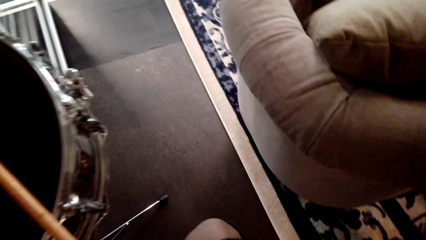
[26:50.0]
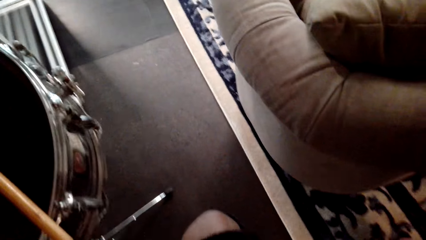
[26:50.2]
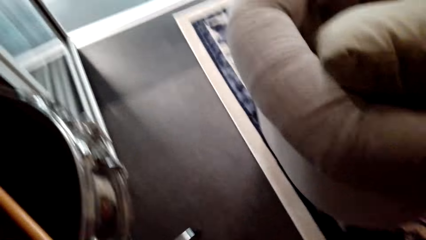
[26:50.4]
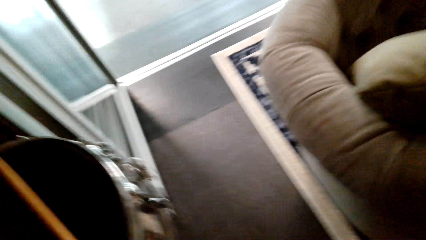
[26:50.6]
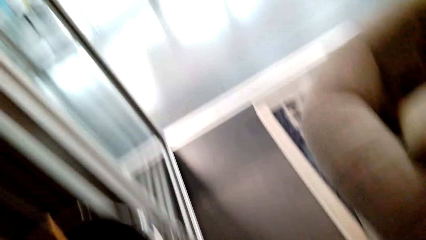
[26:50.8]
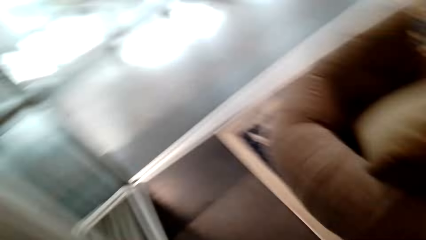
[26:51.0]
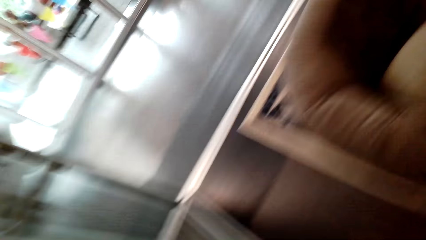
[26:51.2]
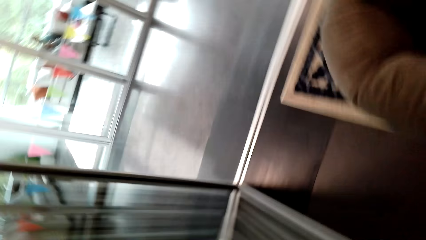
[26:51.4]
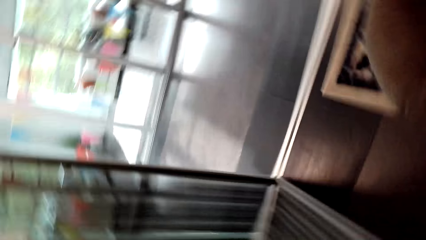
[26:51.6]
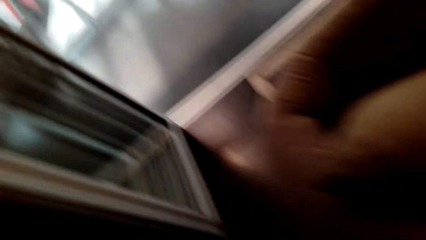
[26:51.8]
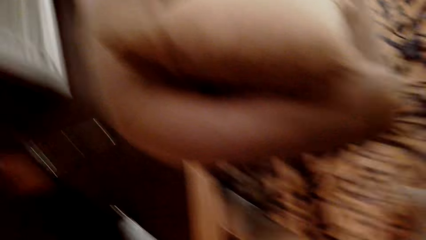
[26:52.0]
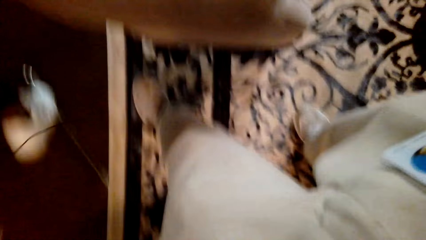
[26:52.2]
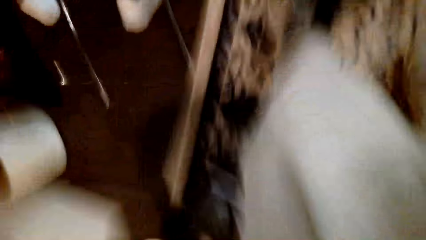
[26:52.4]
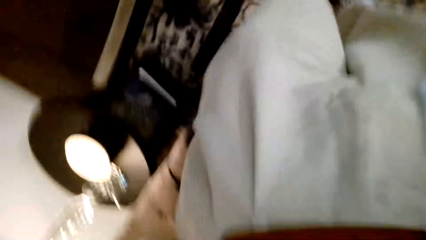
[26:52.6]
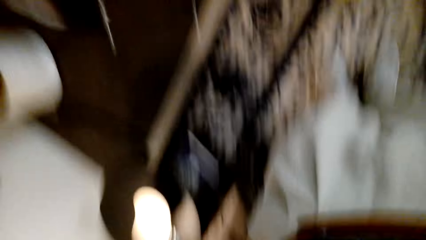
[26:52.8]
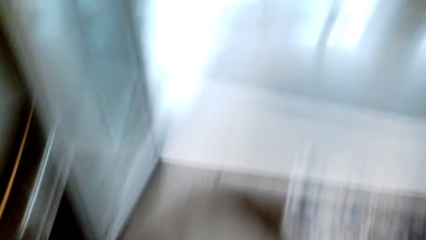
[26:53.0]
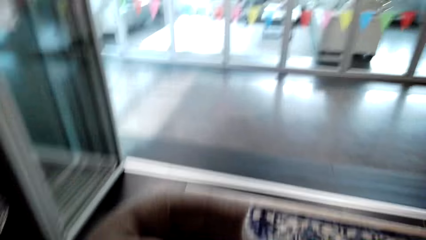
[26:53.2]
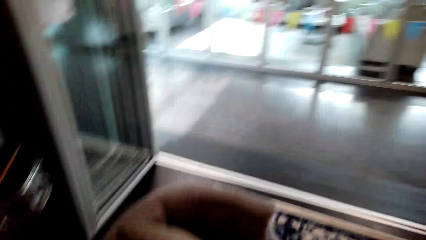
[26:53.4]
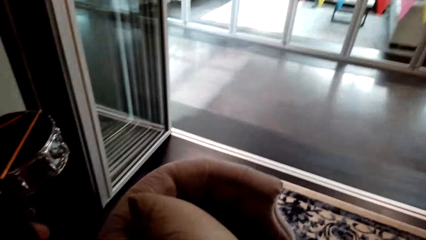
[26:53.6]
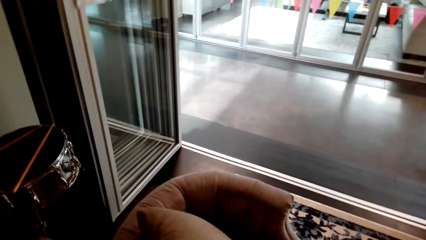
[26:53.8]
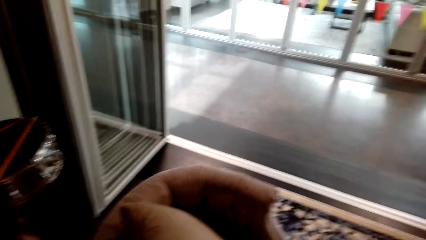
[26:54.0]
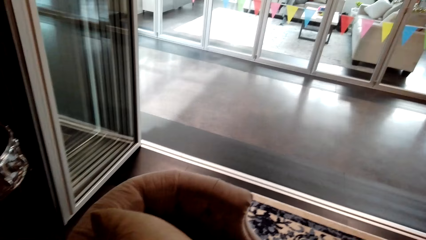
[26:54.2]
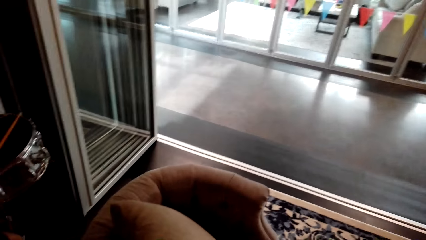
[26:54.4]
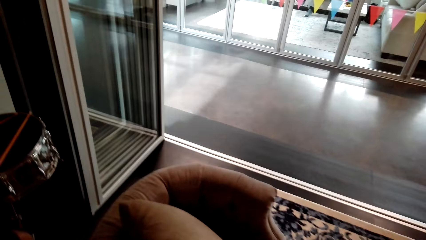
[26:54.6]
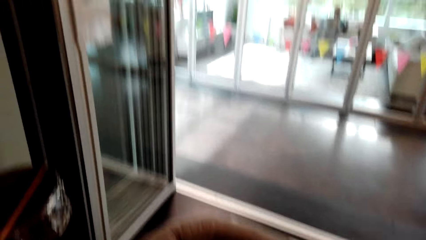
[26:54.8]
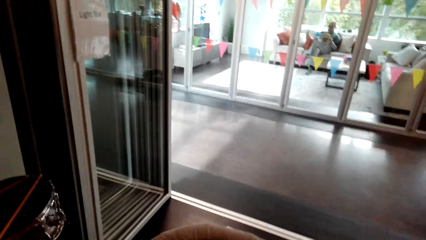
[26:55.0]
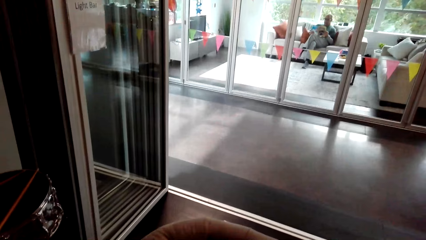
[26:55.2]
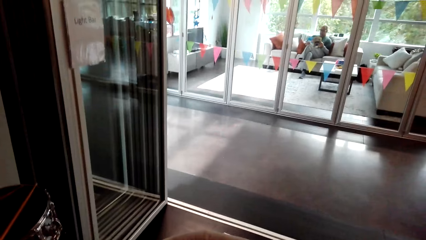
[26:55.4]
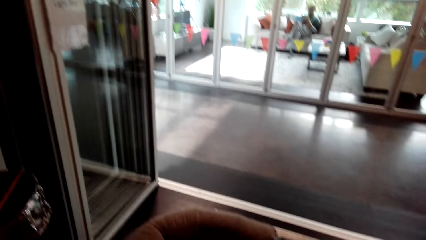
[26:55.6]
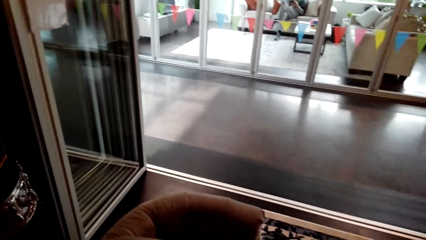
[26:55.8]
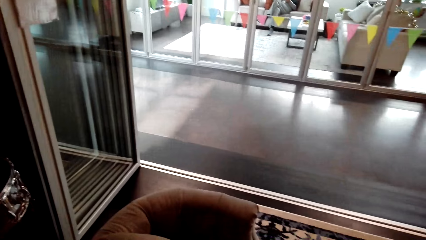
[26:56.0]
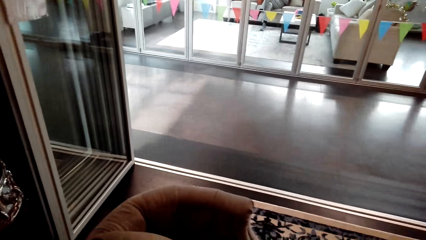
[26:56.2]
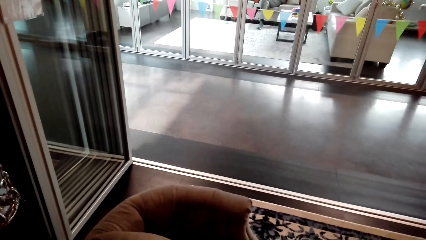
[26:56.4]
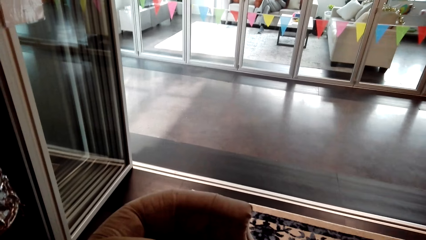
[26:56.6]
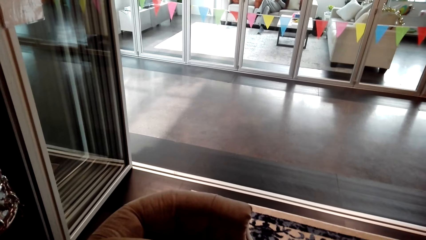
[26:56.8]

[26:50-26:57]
The camera wearer looks around.
